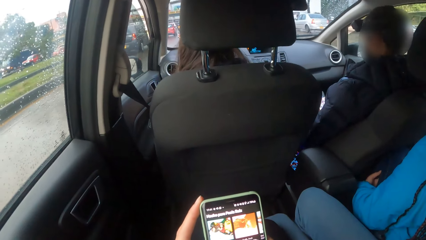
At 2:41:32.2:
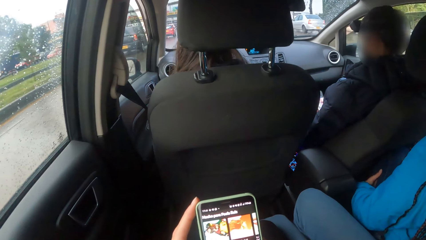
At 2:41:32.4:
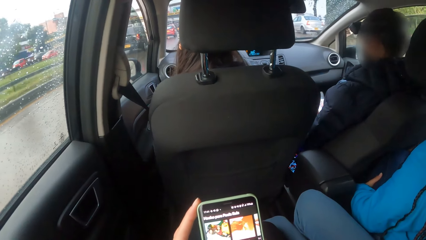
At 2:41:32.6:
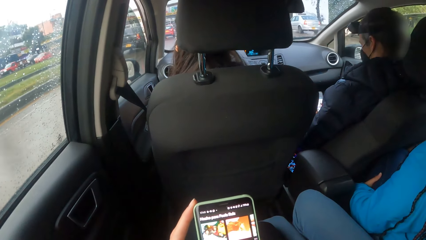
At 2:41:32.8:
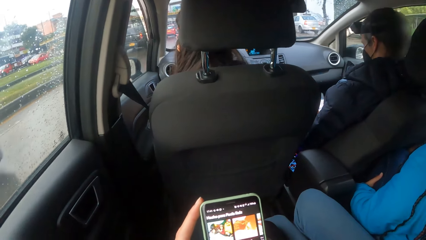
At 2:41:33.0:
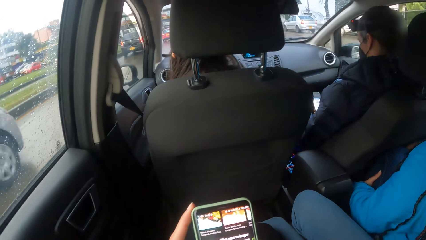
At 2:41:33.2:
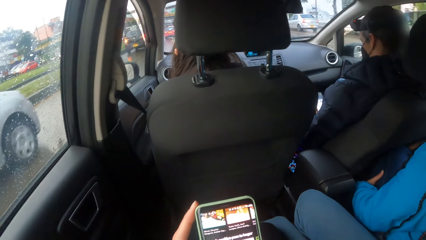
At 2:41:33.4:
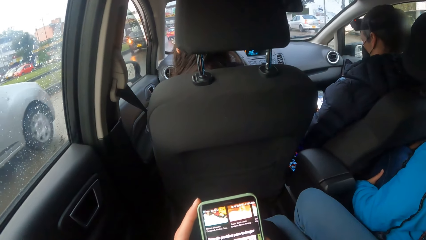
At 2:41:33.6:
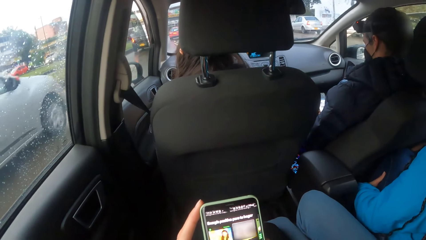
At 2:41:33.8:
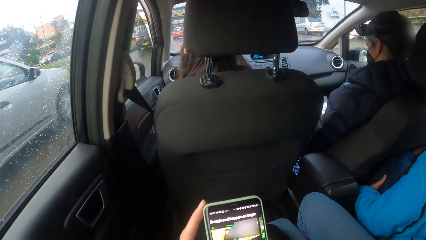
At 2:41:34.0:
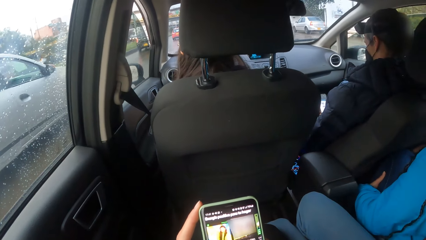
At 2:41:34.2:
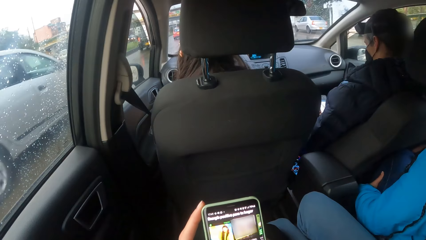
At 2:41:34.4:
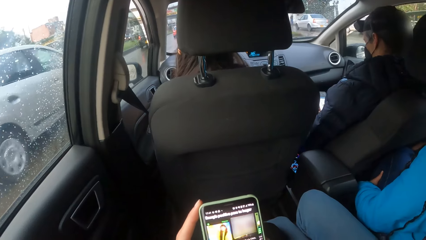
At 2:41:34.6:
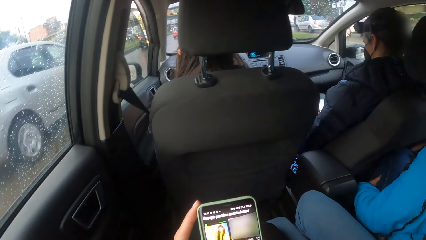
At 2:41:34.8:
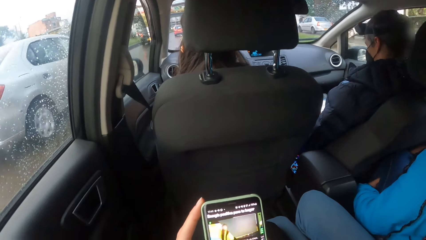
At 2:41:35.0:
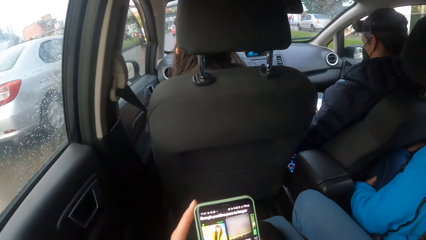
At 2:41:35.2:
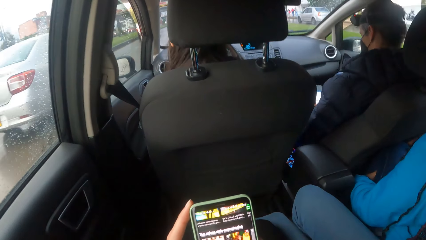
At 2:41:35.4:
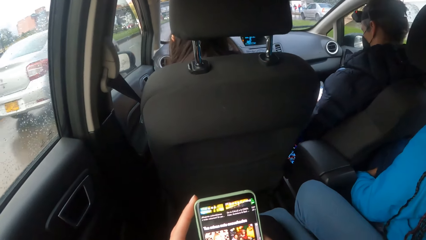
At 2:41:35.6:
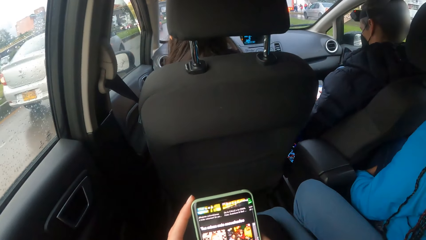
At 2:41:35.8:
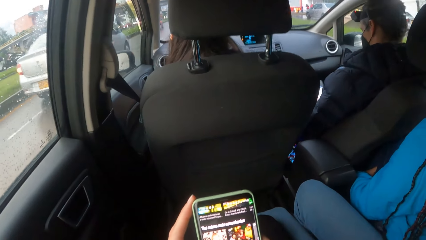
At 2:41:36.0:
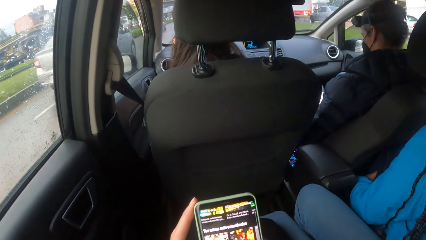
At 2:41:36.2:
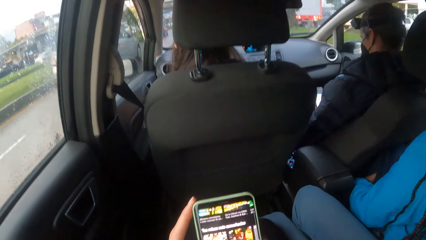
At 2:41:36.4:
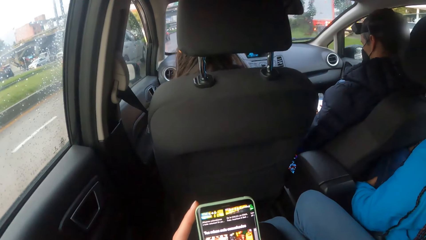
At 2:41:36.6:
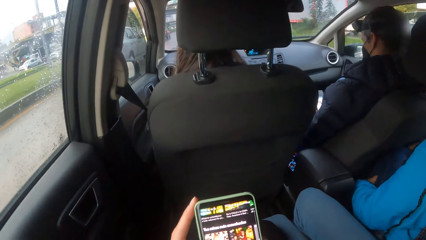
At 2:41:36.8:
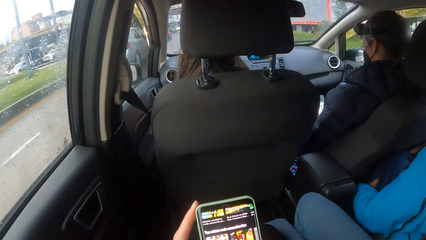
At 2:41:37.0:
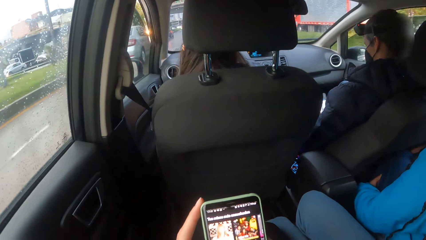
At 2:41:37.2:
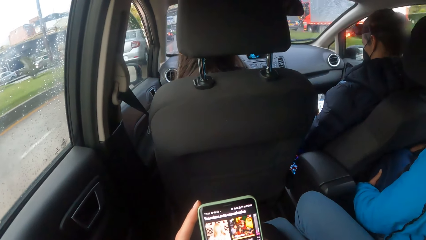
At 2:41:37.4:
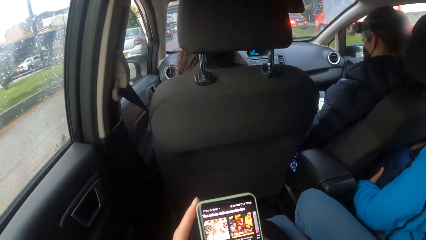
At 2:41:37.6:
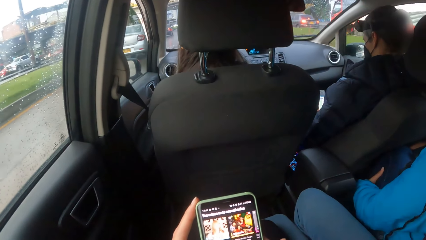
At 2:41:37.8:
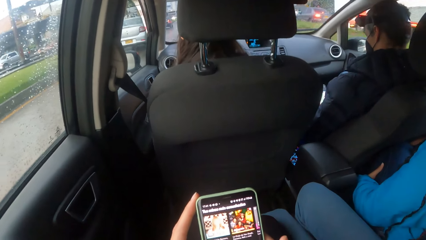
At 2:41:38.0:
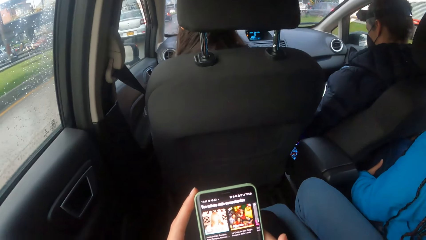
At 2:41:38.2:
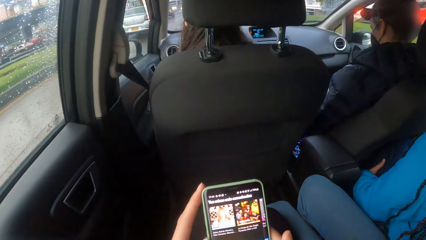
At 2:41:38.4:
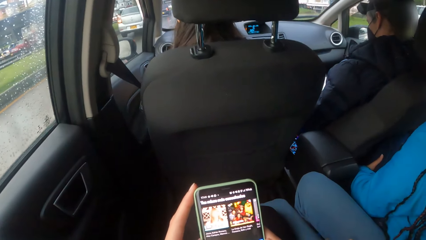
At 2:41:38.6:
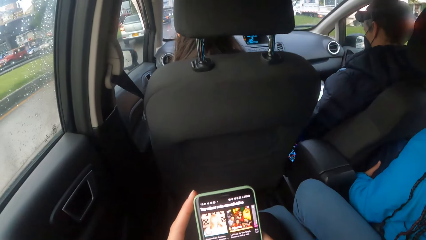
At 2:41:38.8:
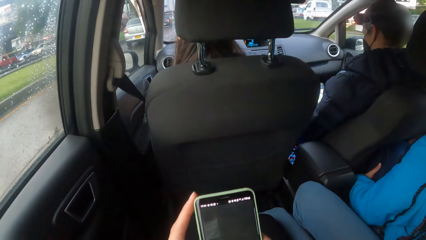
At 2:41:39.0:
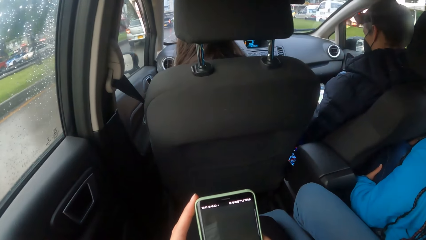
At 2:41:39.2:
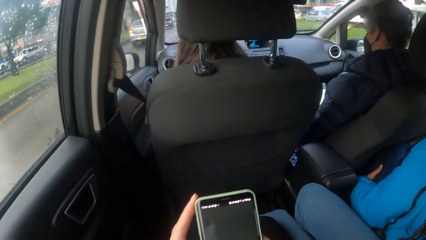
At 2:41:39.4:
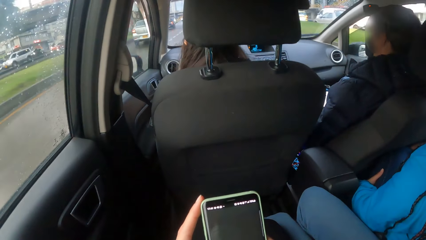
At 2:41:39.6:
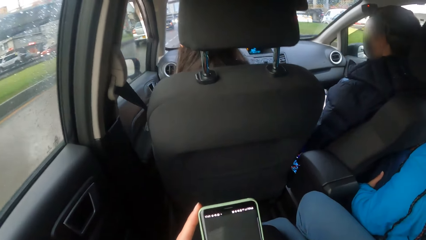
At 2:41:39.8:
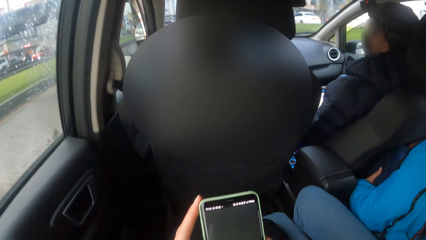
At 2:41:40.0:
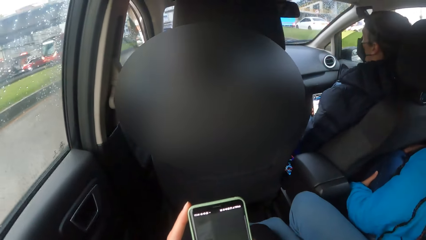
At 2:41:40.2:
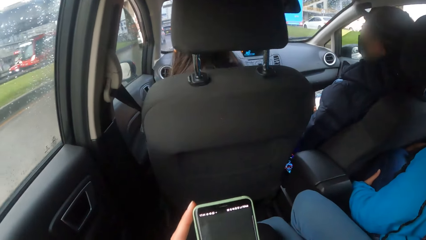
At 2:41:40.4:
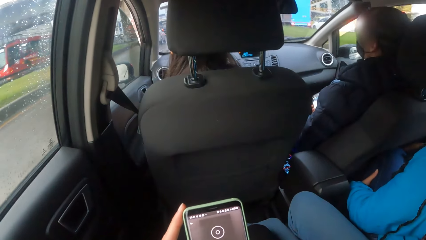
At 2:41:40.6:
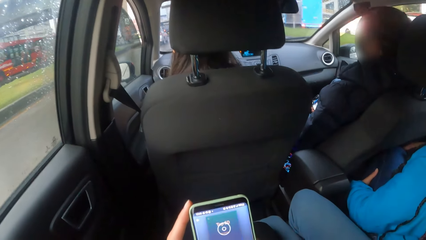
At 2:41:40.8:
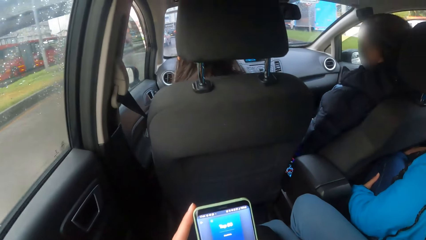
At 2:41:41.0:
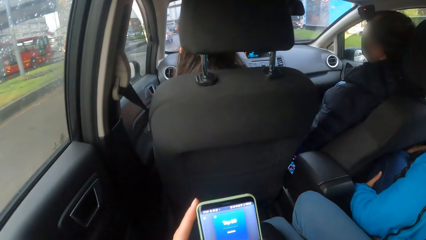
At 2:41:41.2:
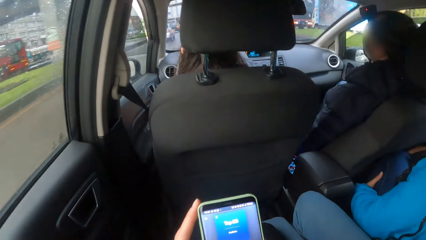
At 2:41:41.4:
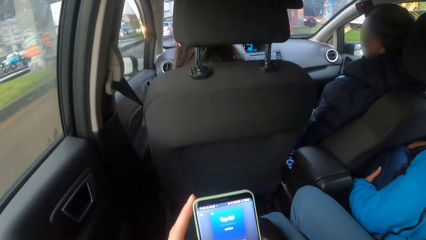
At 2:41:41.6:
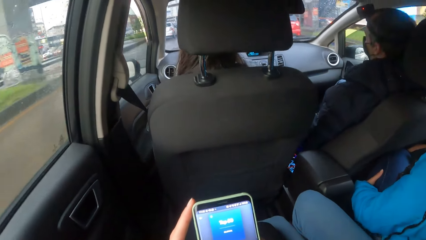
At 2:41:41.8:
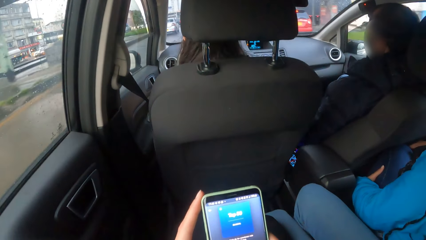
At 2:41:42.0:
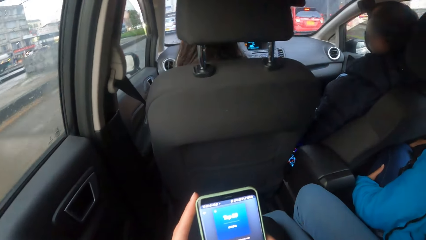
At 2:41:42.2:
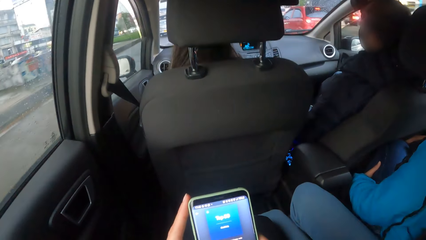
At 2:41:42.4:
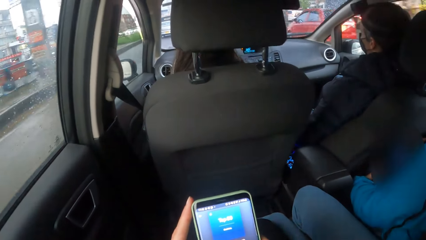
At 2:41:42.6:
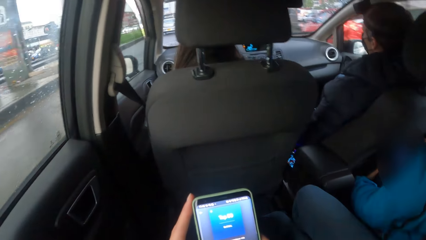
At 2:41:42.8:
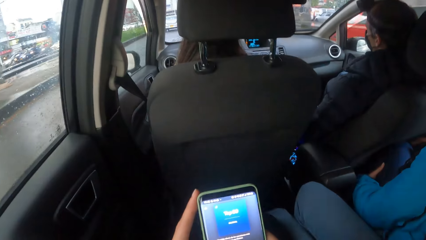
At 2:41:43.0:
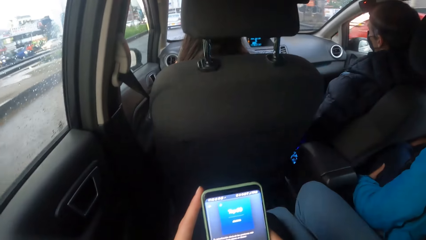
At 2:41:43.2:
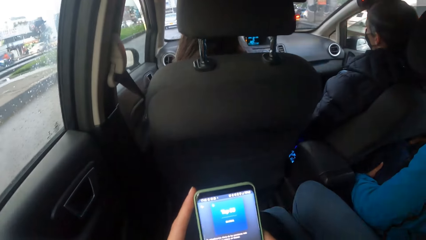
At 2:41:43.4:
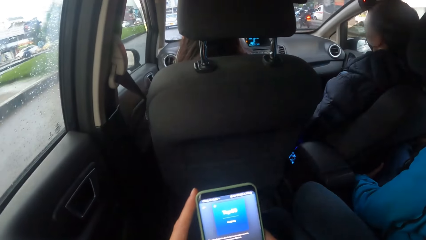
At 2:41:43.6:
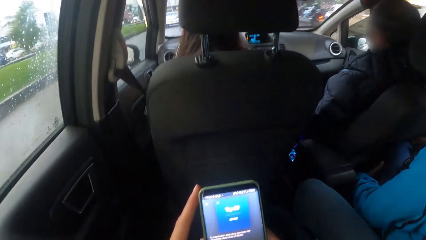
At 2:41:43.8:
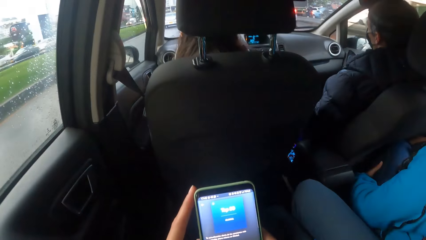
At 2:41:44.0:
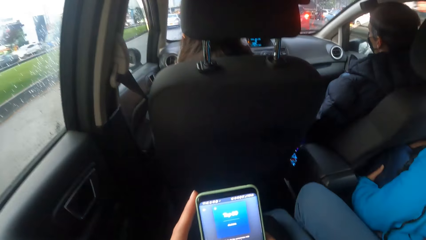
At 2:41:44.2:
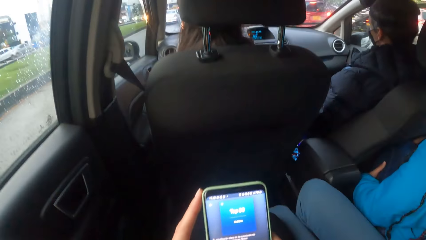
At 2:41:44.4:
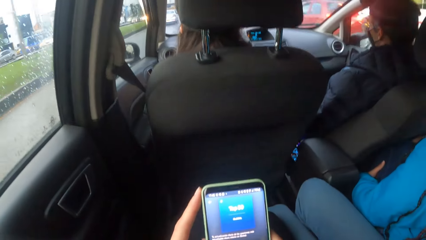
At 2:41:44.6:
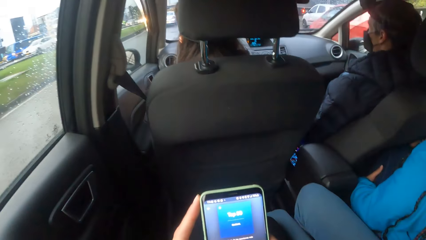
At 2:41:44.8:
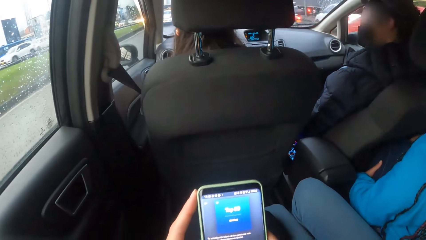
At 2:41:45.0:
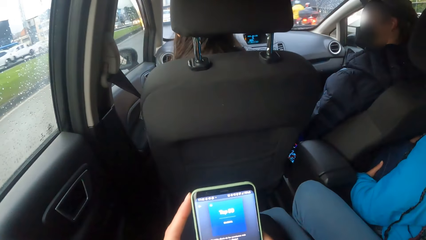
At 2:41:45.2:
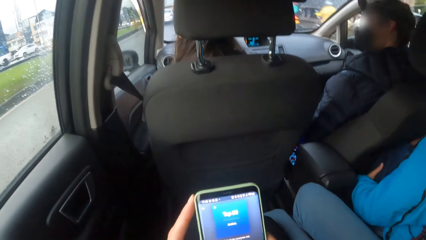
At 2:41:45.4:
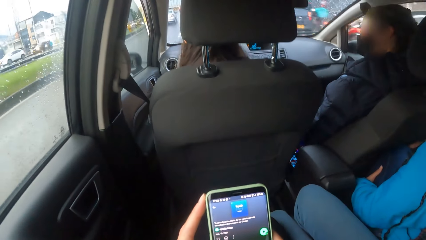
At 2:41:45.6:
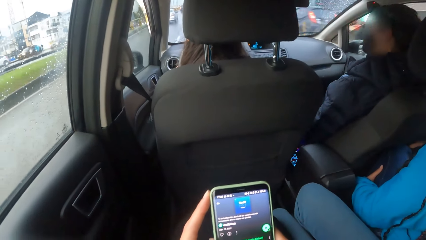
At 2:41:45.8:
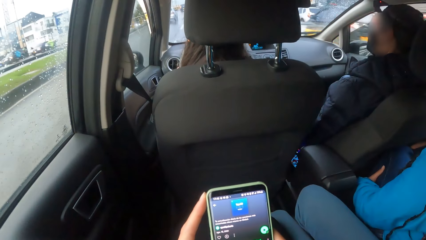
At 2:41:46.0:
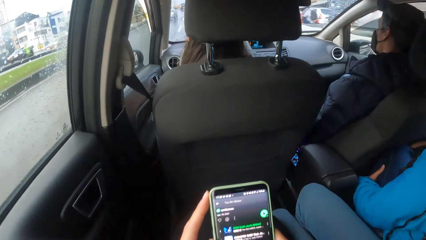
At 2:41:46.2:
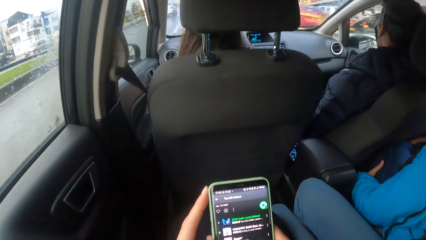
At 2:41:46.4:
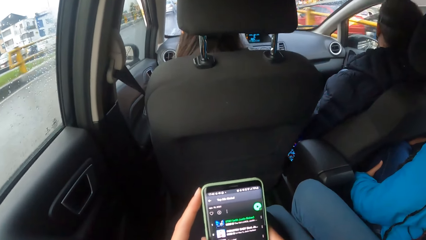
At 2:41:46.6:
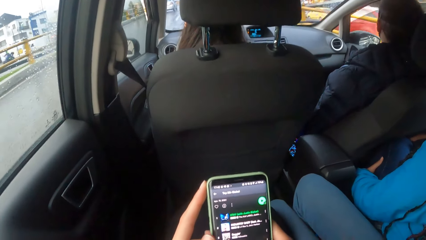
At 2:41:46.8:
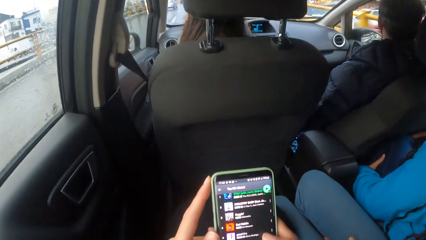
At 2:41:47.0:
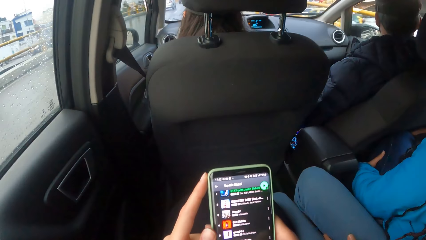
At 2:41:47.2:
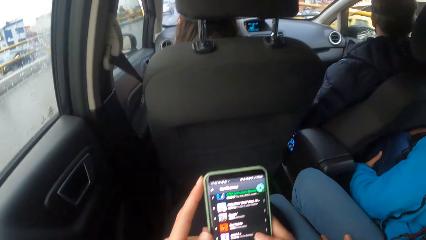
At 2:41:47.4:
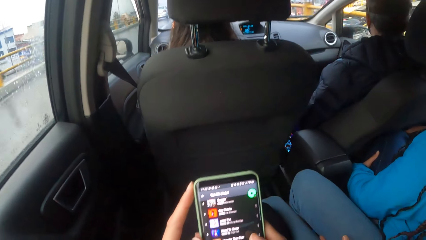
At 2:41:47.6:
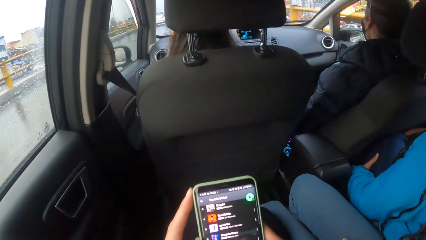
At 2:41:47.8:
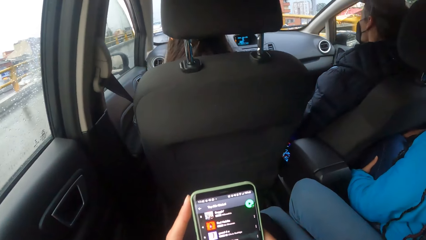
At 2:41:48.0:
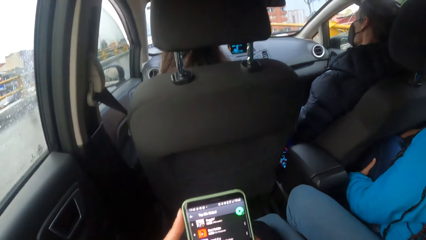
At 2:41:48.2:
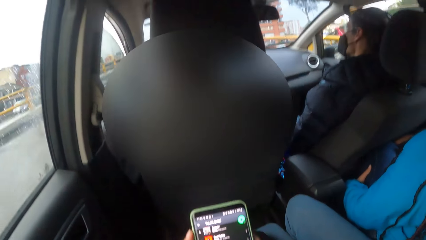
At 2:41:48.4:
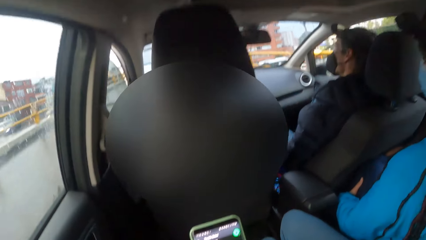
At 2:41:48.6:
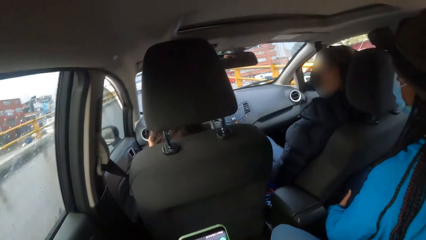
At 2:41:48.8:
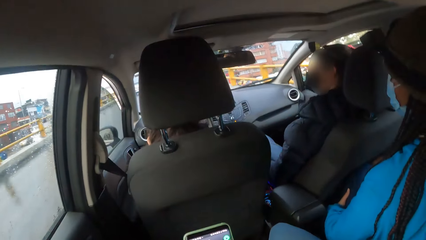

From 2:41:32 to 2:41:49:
A silver car drives past the camera wearer.
